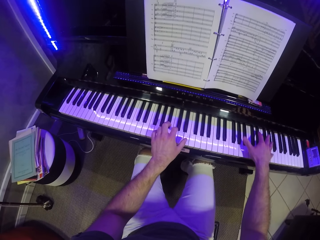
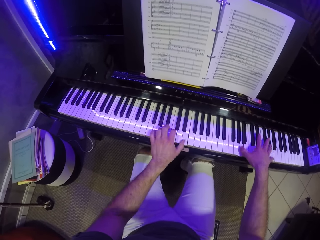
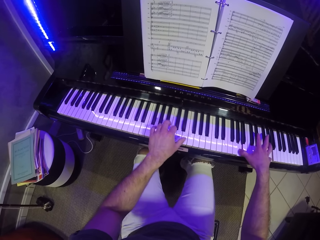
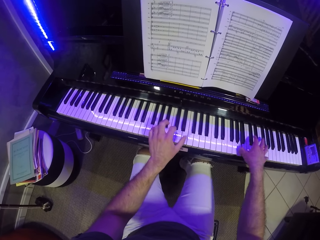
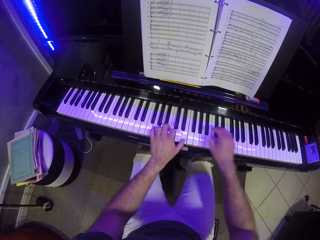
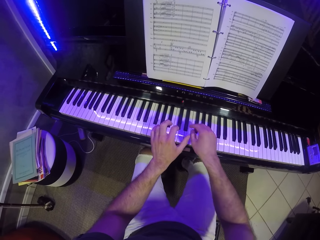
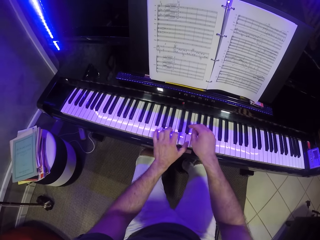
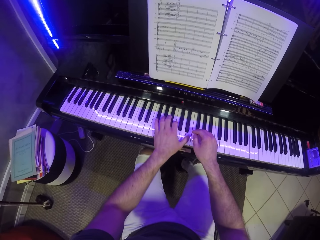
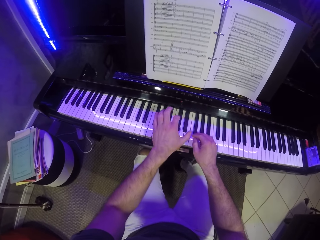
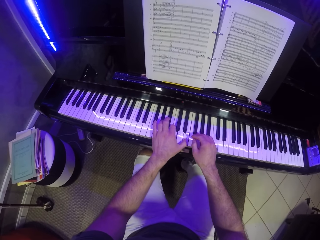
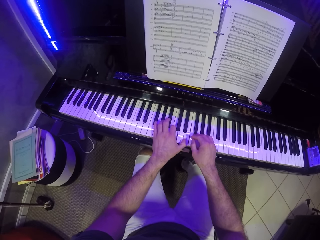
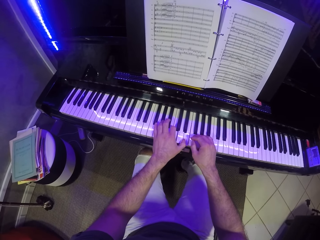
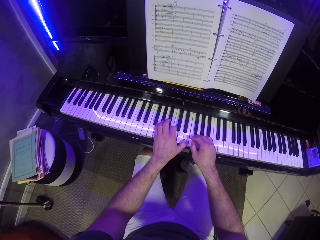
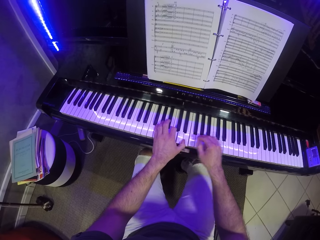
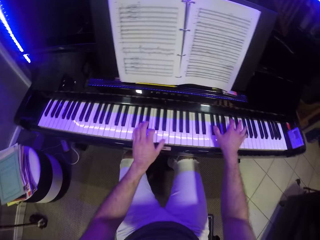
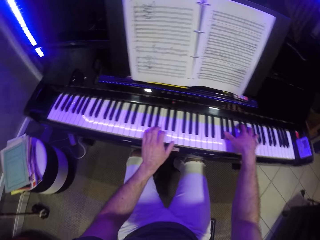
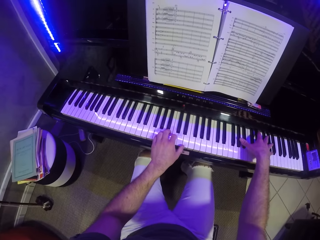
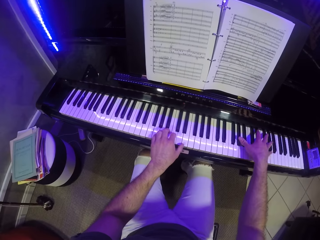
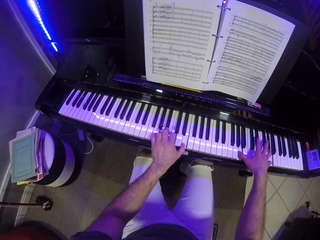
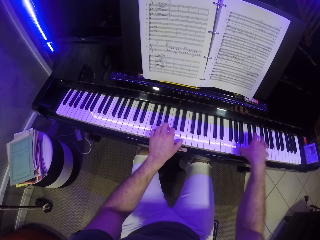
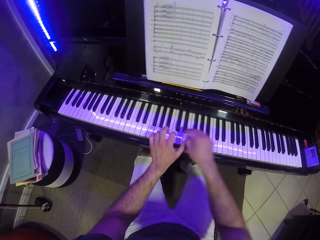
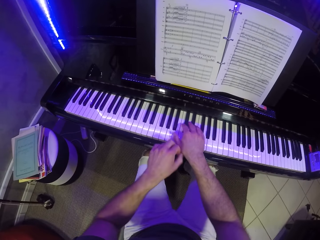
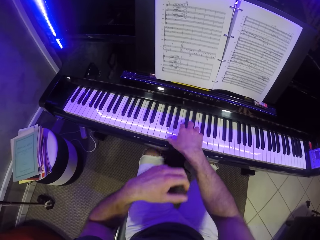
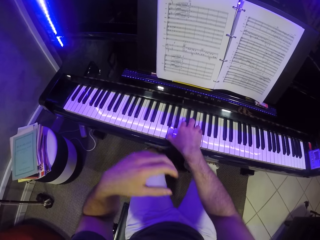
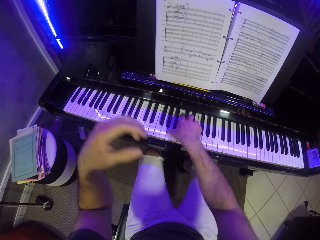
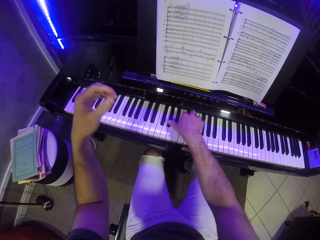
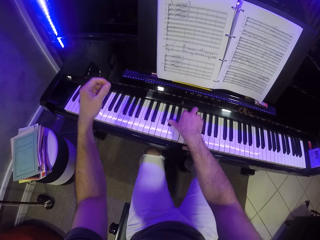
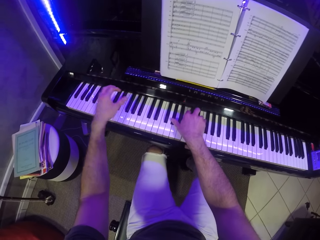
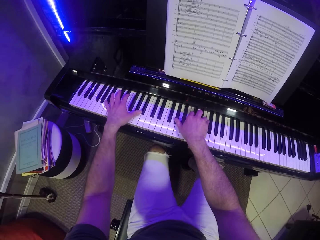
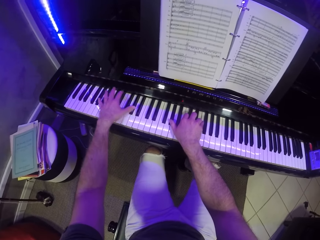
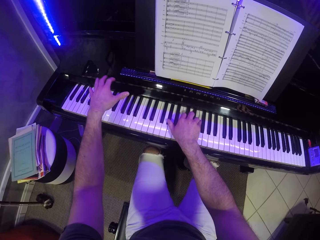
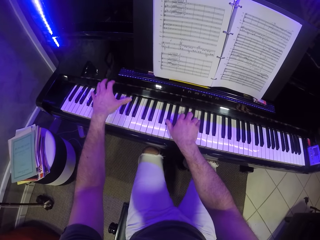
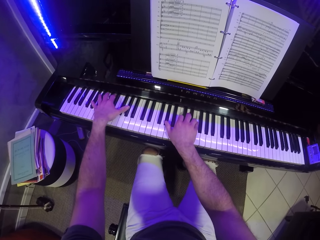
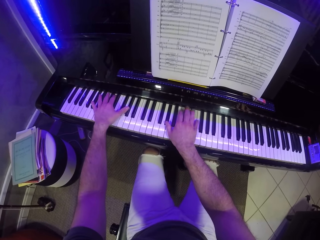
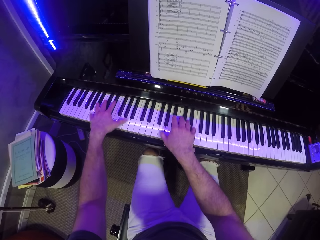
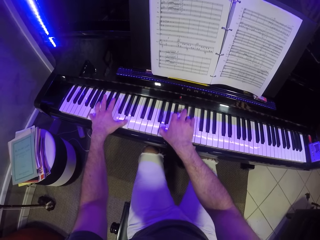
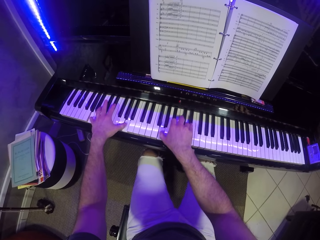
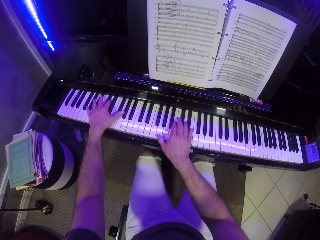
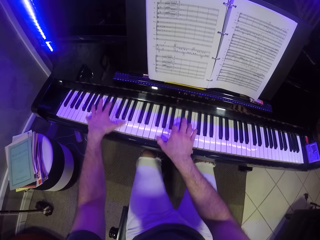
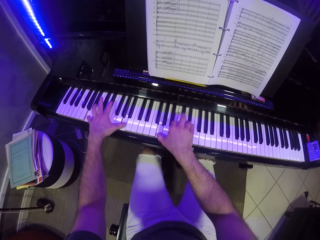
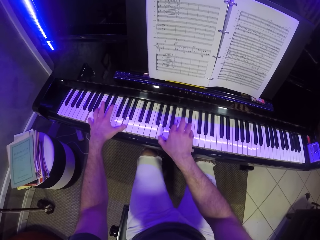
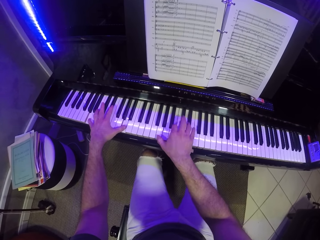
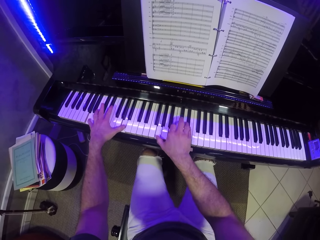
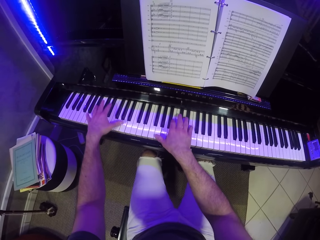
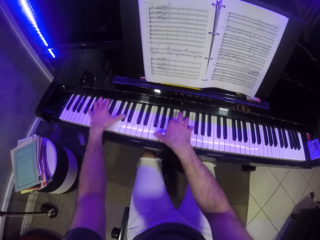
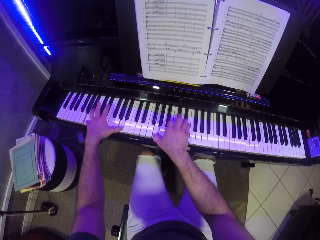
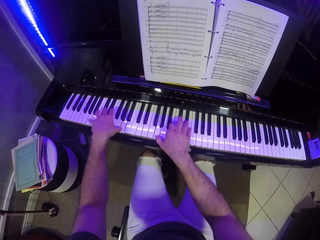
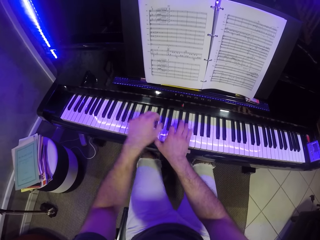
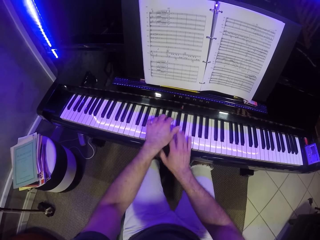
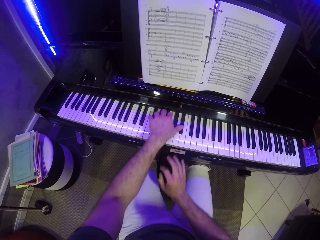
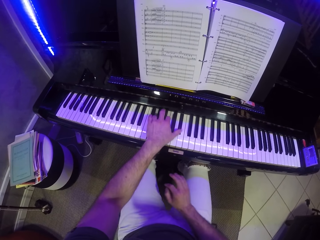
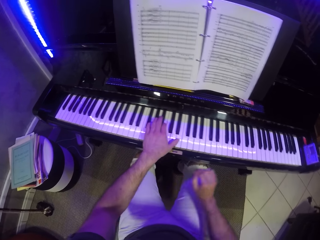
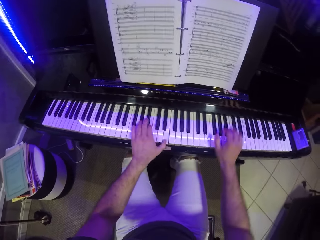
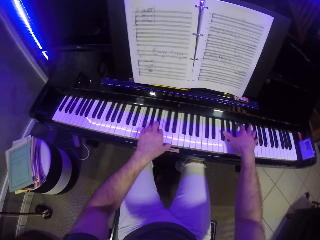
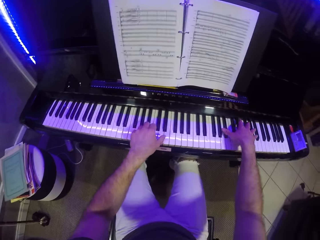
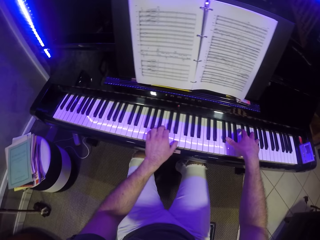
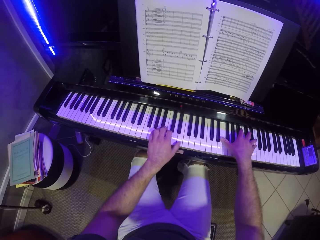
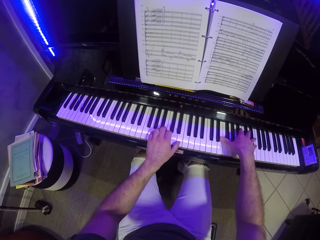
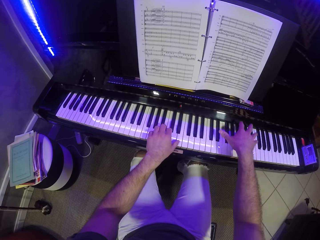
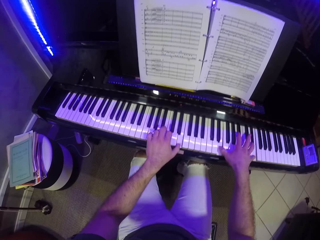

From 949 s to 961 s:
The camera wearer plays the piano with his right hand. He plays the piano with both hands. He plays the piano with his left hand. He plays the piano with both hands.

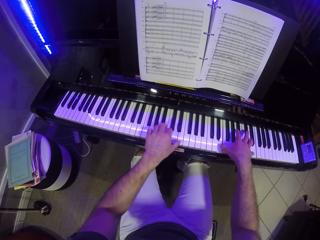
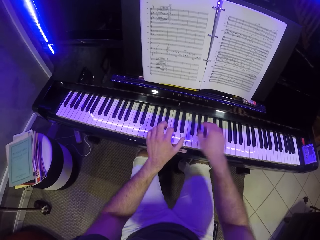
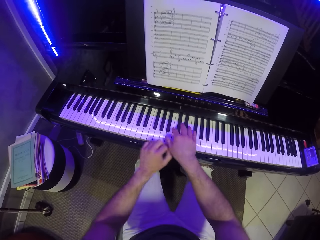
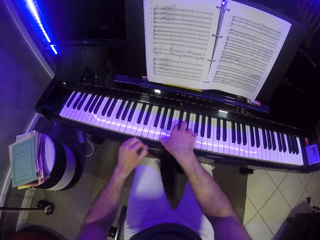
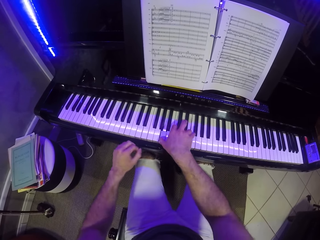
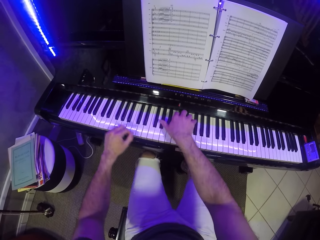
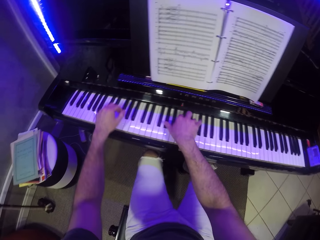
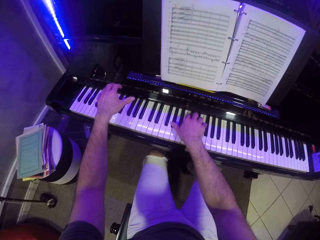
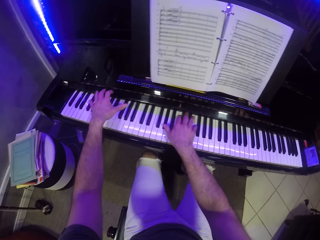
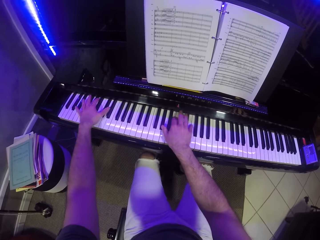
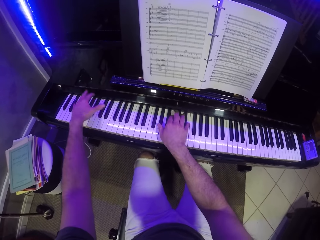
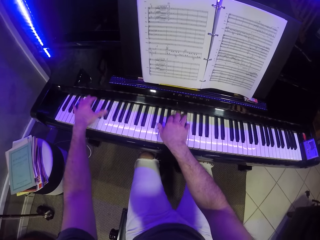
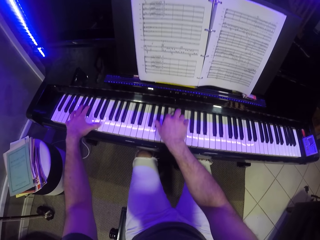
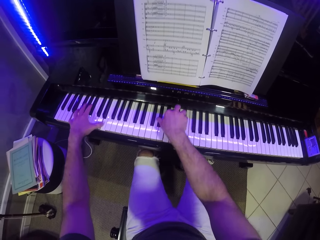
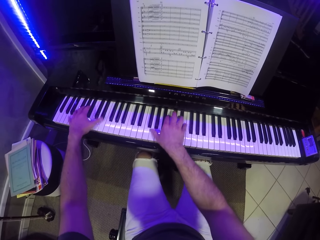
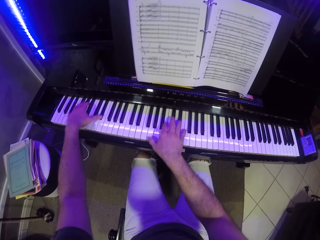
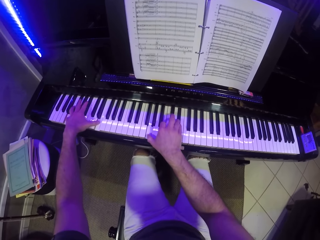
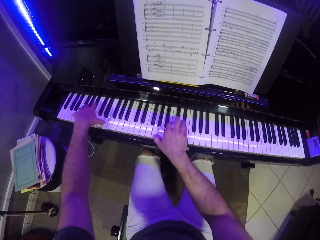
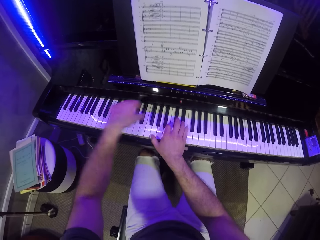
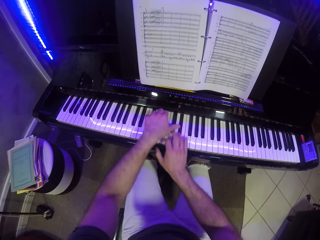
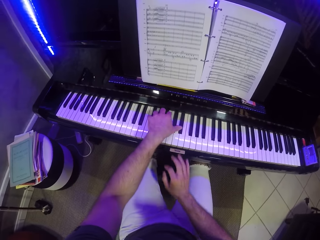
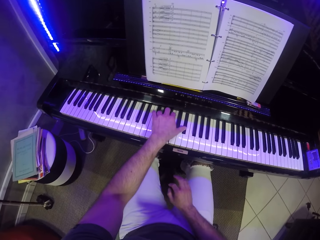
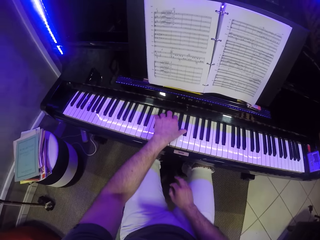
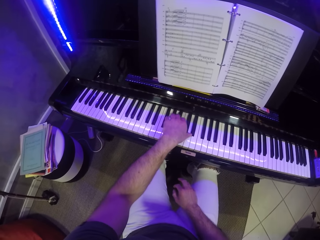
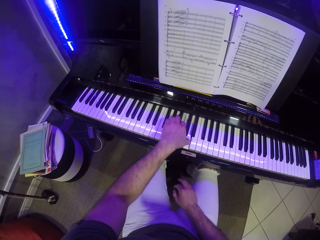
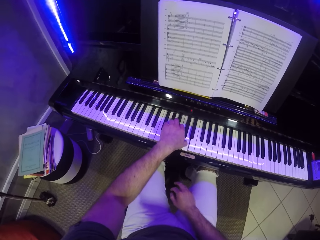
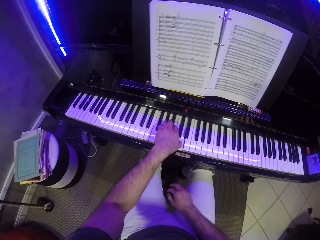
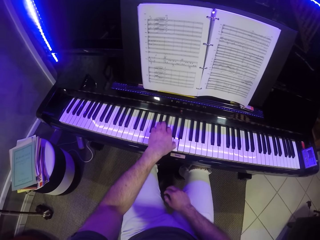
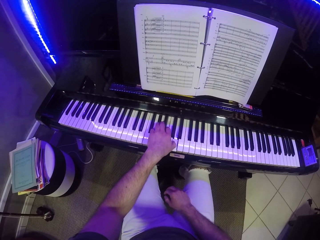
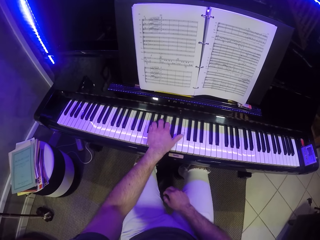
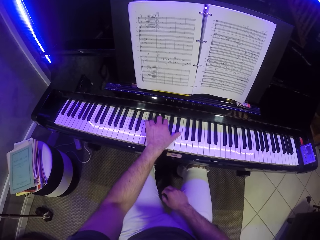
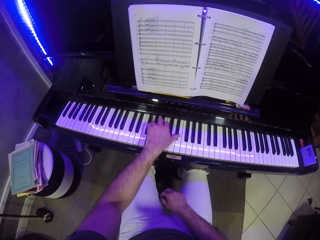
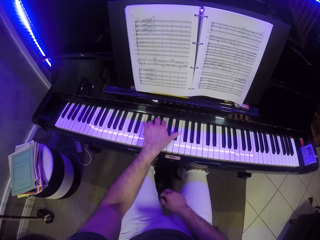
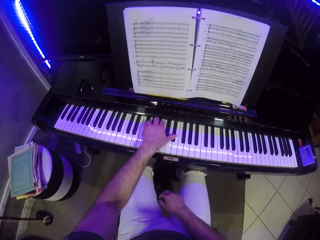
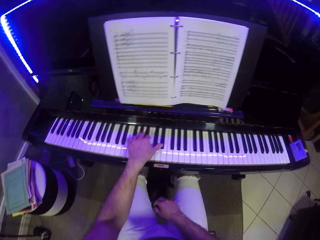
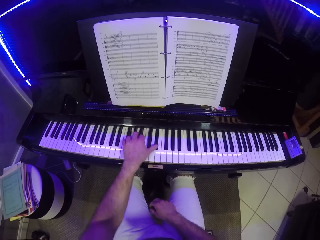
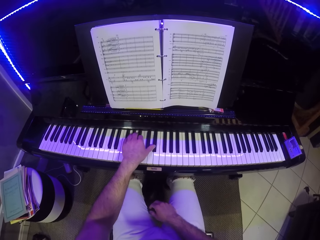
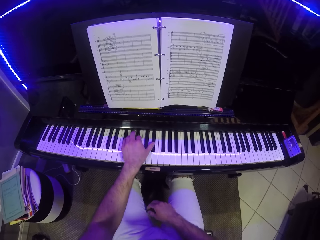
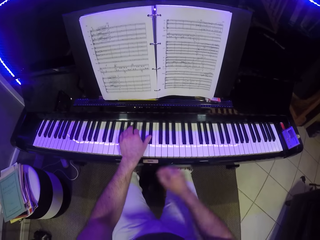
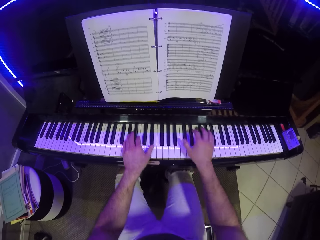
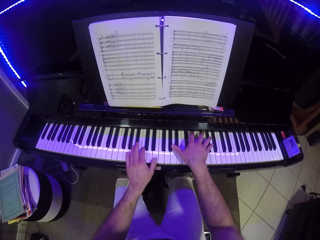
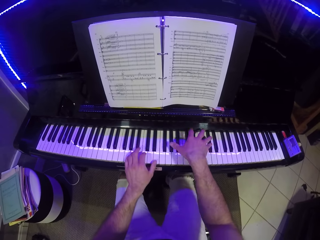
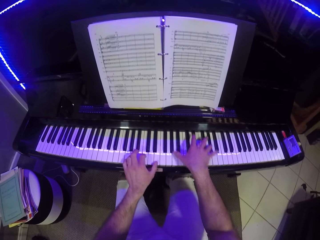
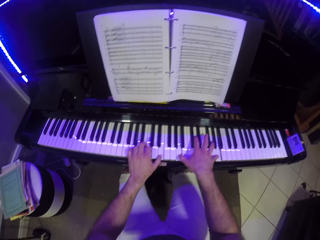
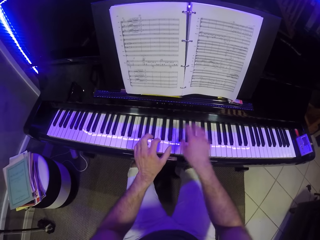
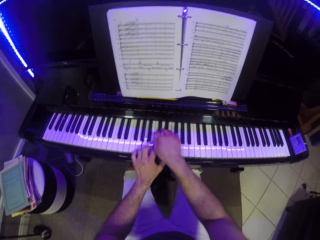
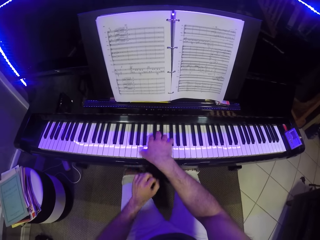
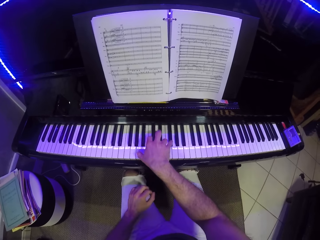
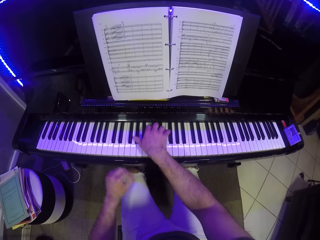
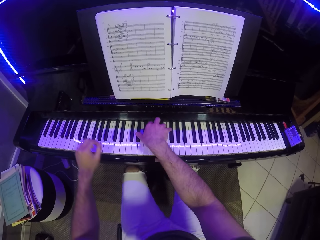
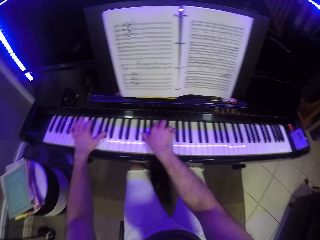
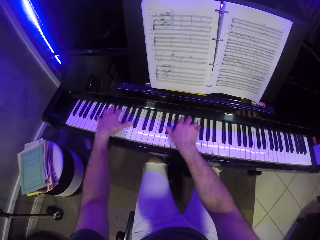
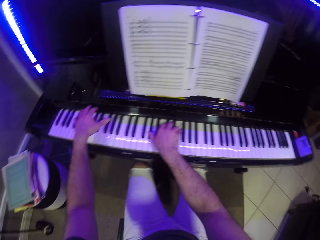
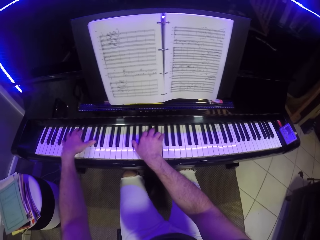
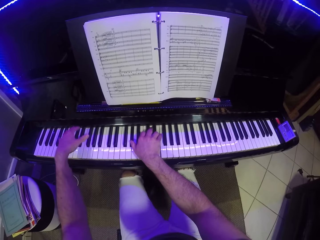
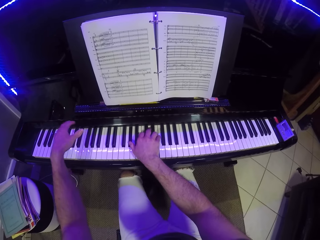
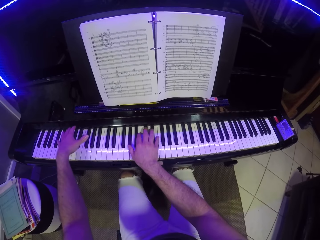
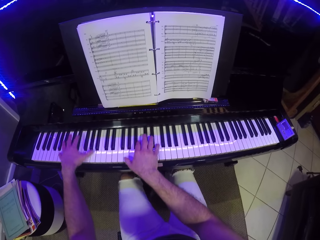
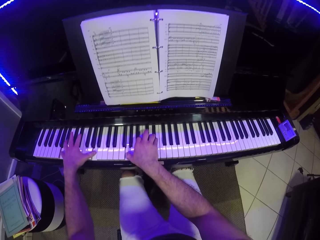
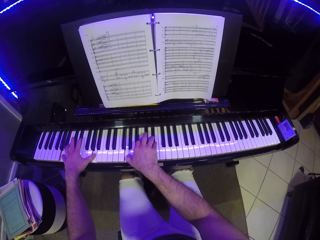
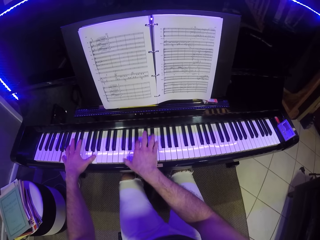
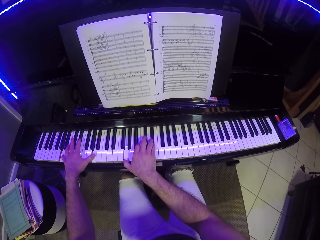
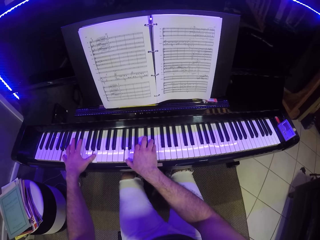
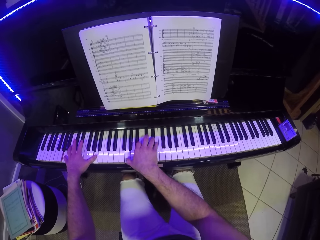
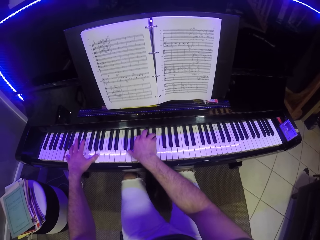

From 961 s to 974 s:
The camera wearer plays the piano with his right hand. He plays the piano with both hands. He plays the piano with his left hand. He plays the piano with both hands. He plays the piano with his right hand. He plays the piano with both hands.
